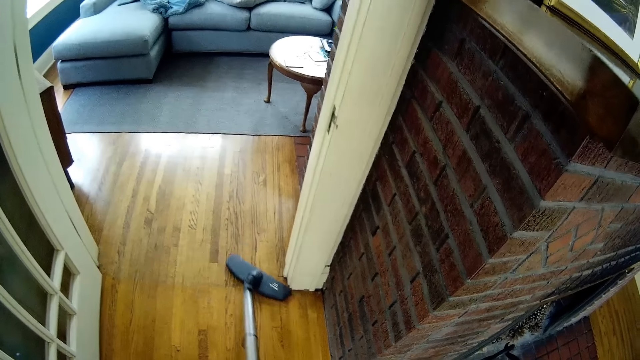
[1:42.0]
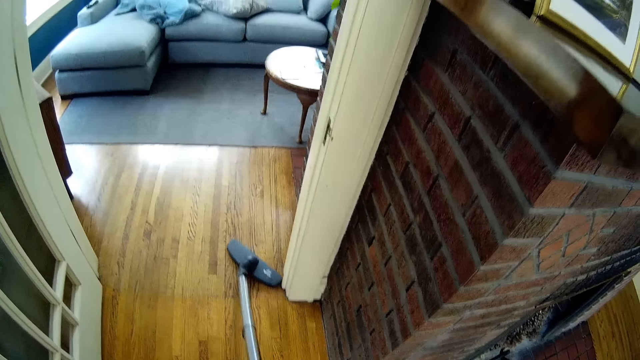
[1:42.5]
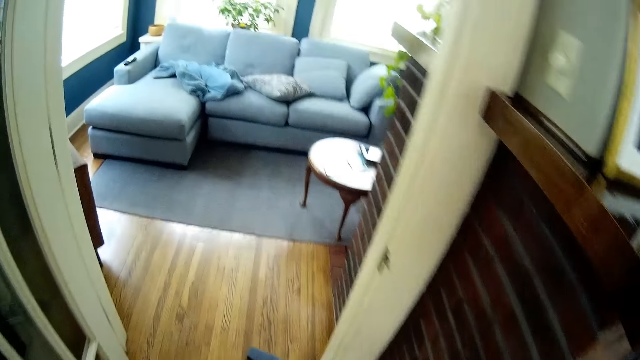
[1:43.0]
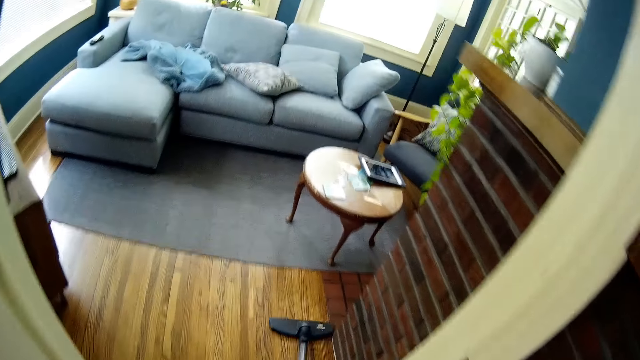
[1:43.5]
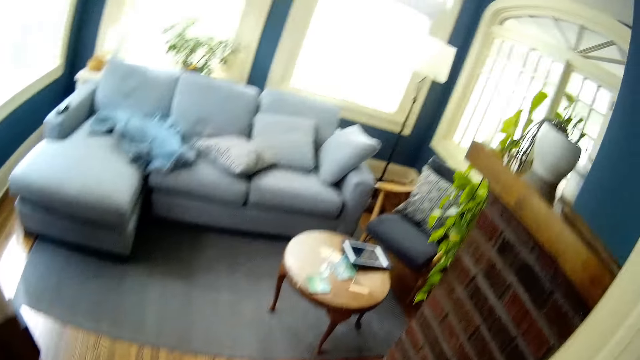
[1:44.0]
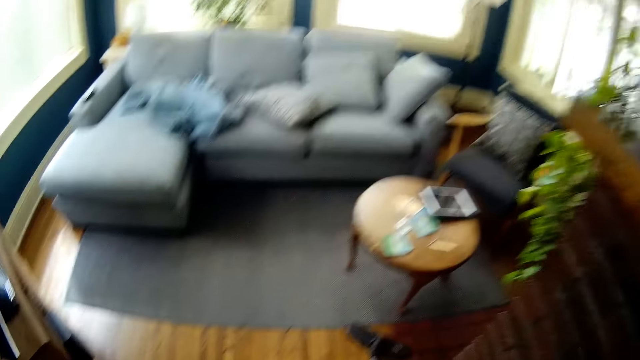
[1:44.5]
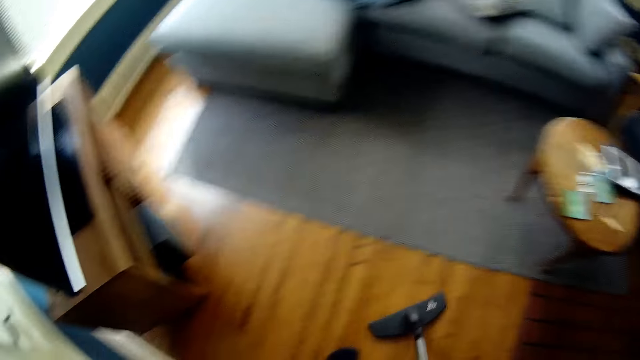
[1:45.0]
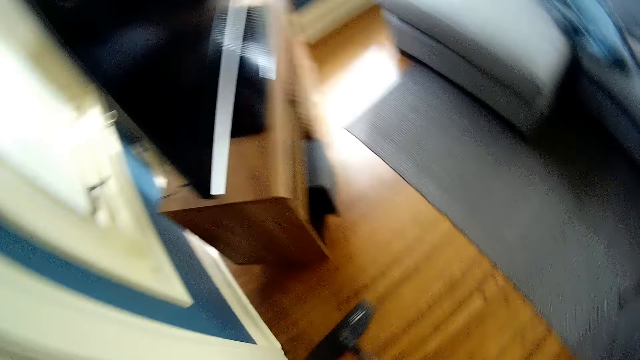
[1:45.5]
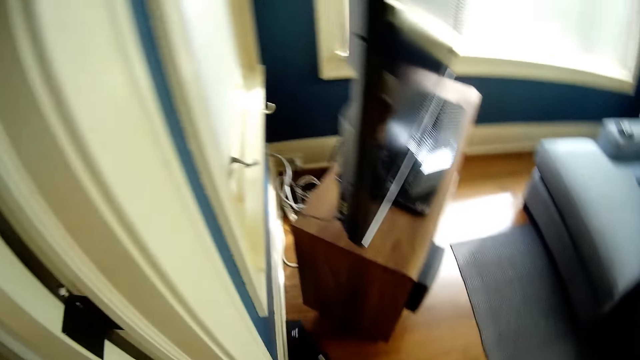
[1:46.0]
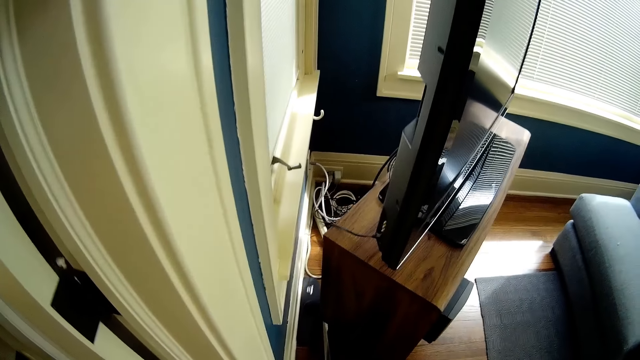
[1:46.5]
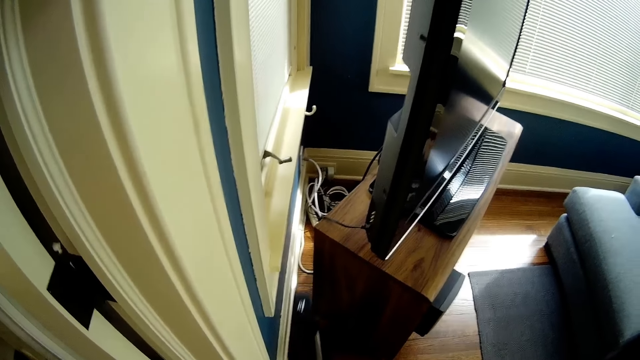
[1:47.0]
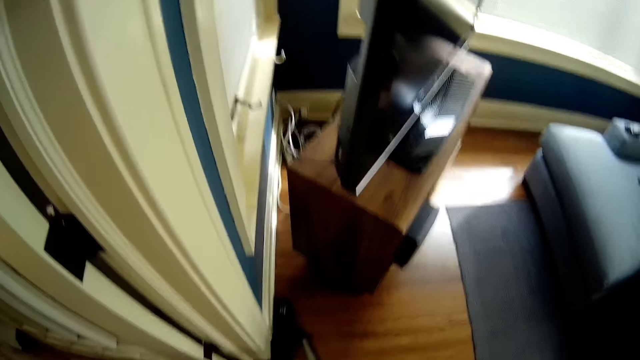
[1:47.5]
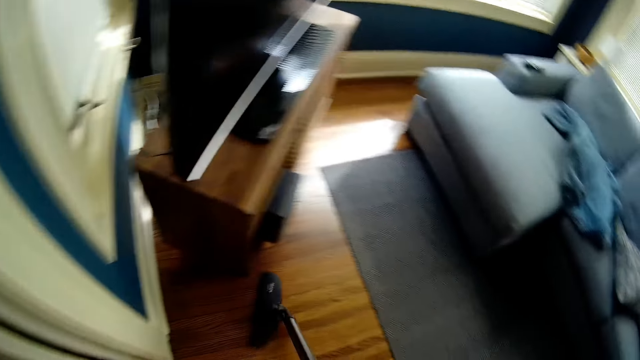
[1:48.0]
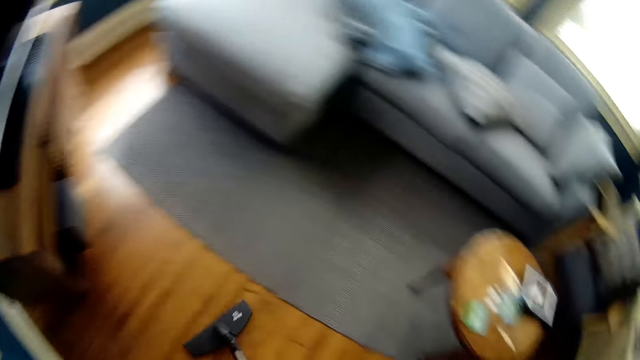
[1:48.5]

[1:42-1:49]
The camera wearer cleans the floor with a vacuum cleaner.

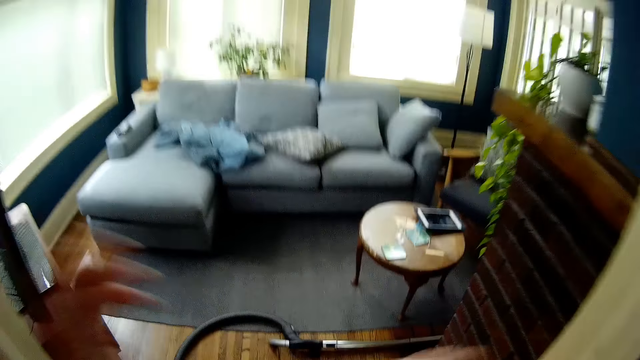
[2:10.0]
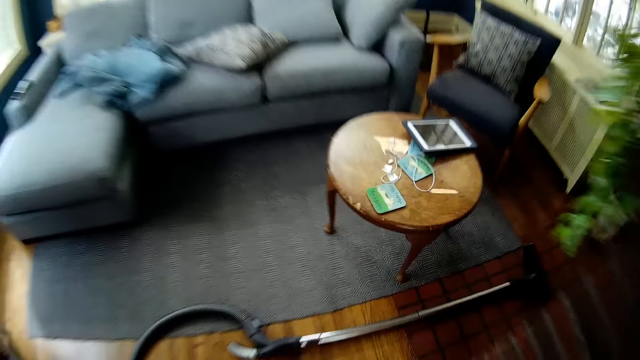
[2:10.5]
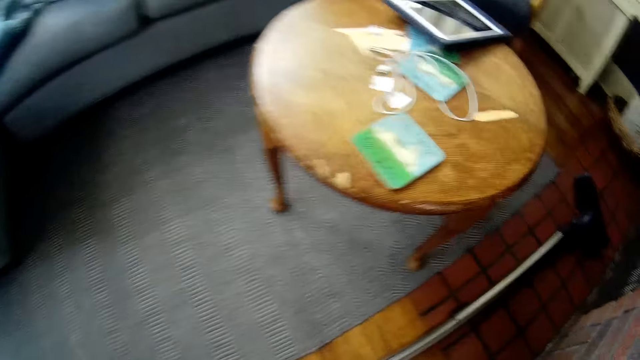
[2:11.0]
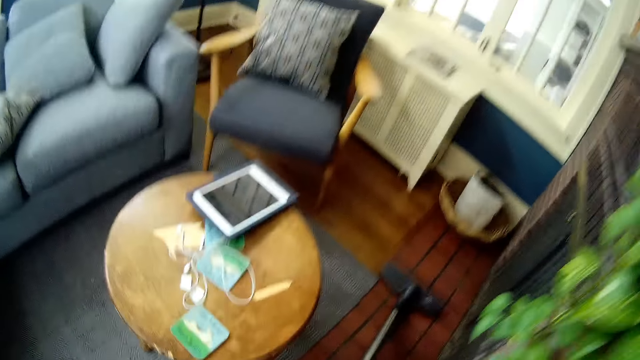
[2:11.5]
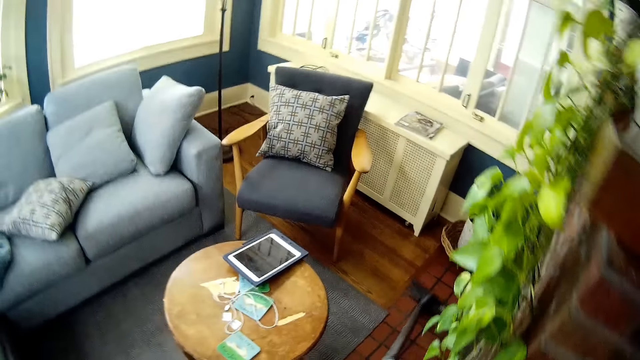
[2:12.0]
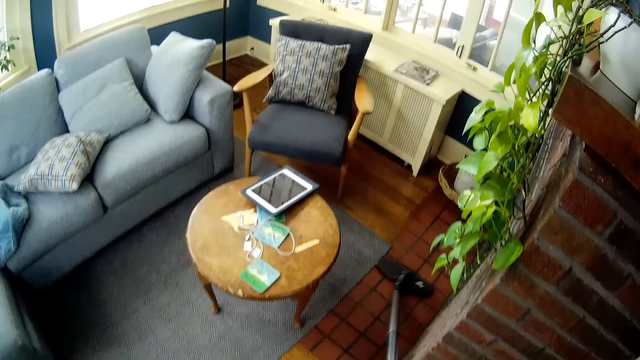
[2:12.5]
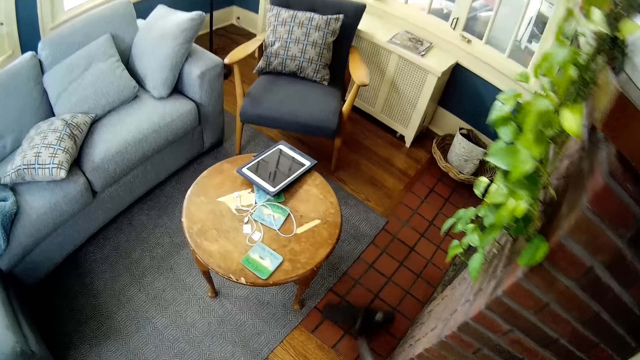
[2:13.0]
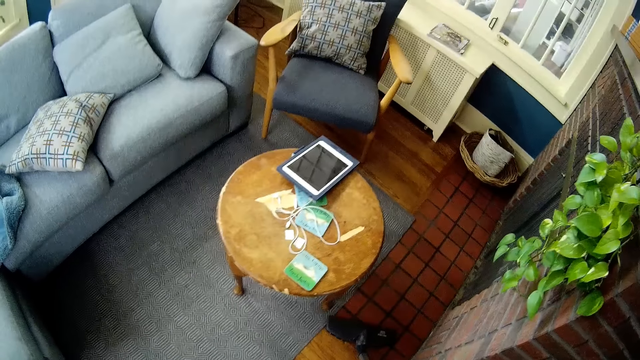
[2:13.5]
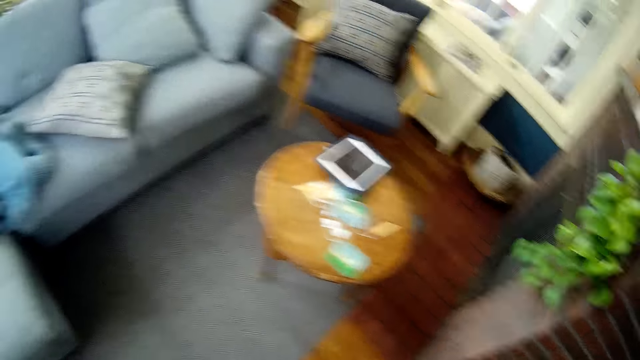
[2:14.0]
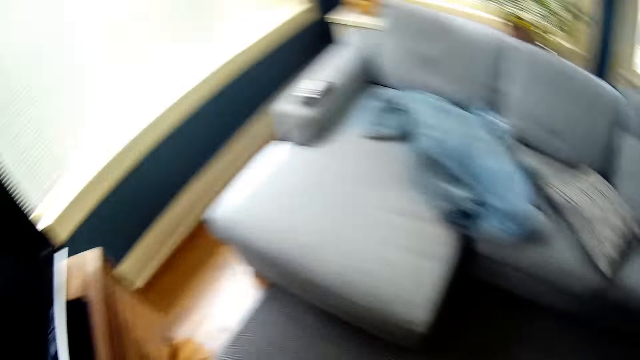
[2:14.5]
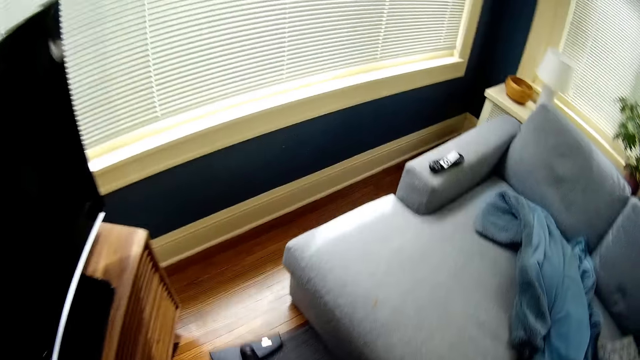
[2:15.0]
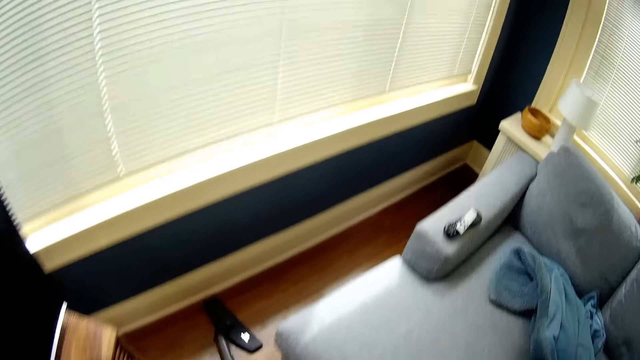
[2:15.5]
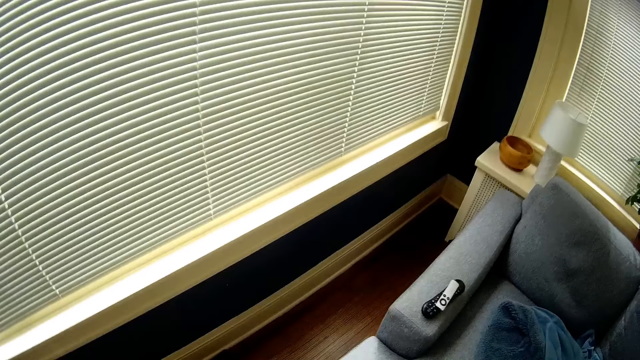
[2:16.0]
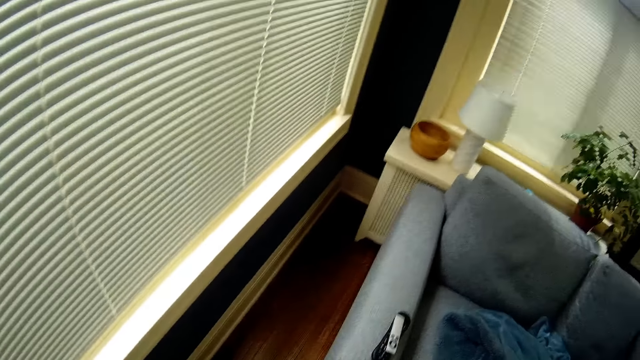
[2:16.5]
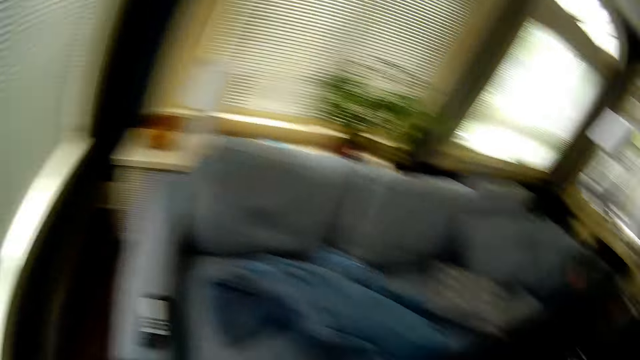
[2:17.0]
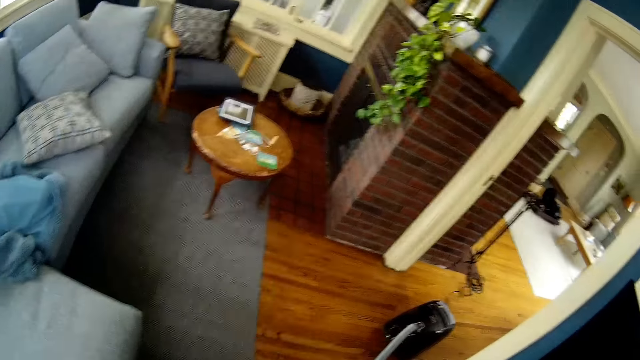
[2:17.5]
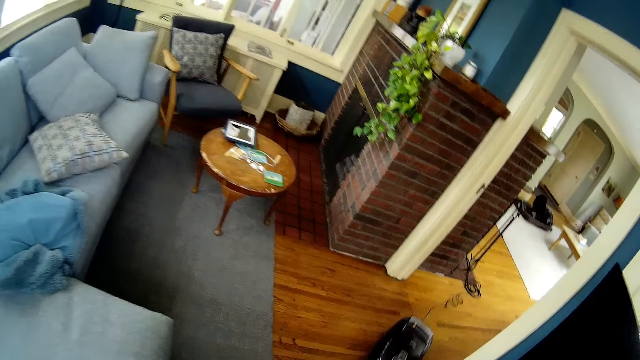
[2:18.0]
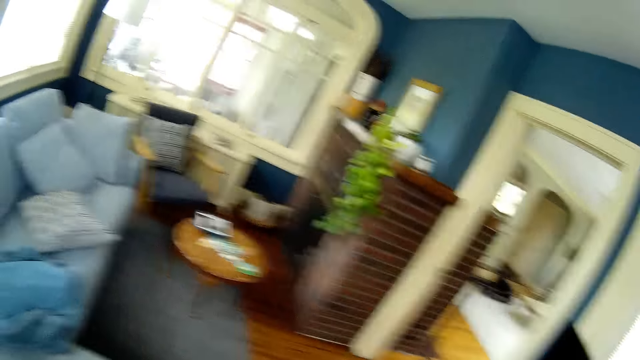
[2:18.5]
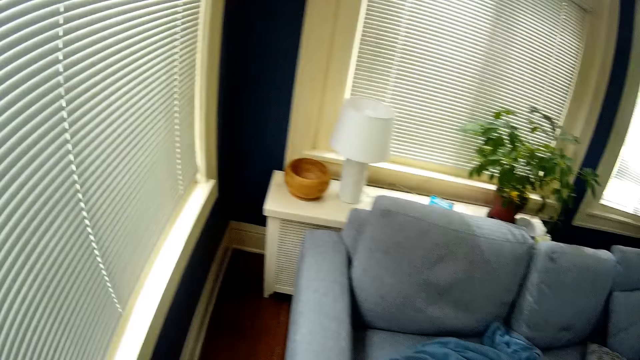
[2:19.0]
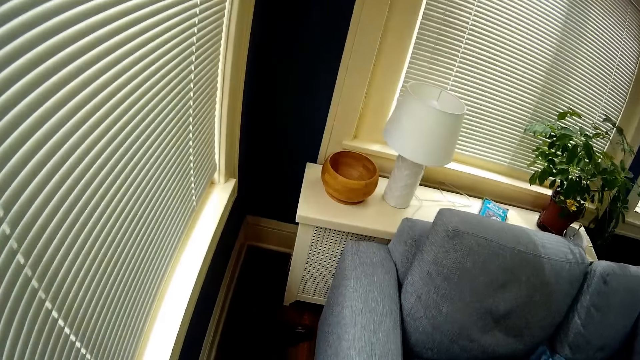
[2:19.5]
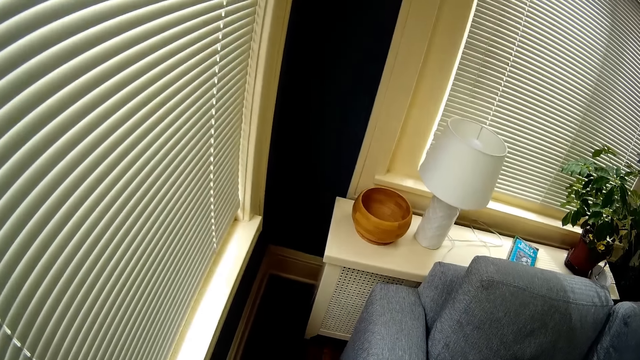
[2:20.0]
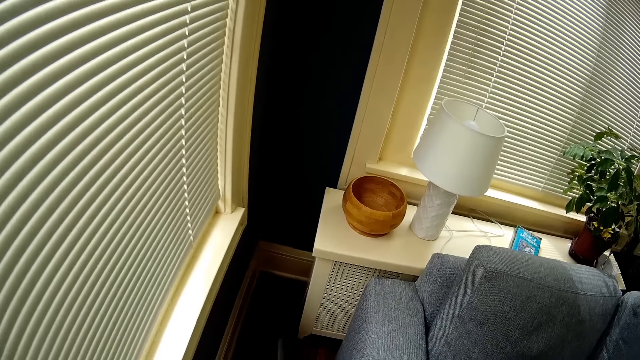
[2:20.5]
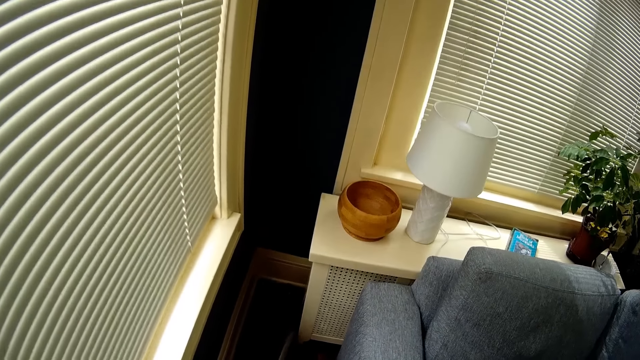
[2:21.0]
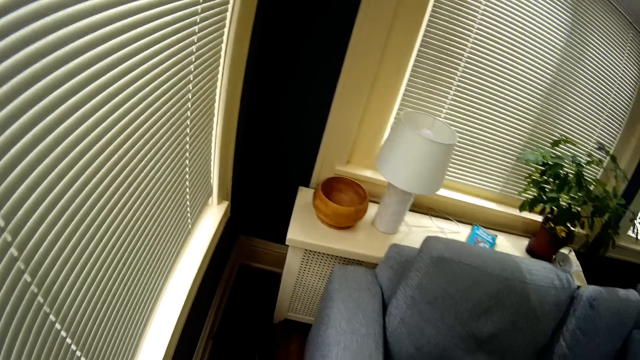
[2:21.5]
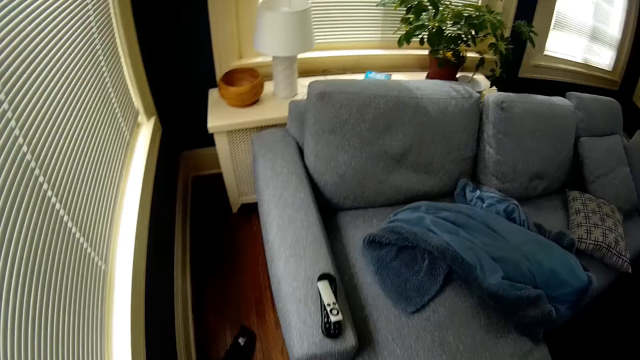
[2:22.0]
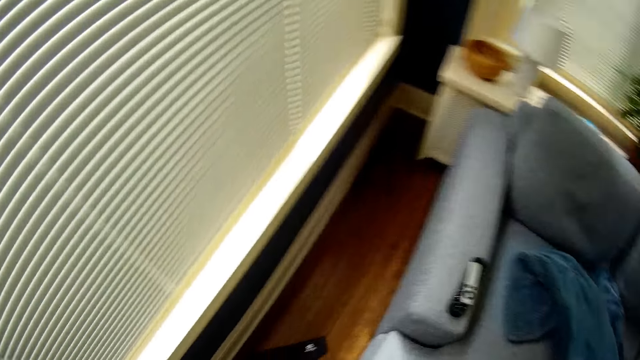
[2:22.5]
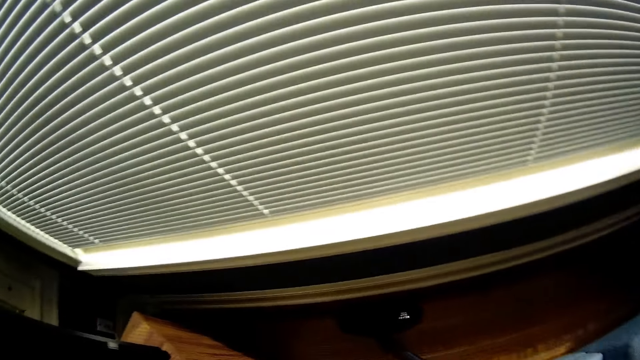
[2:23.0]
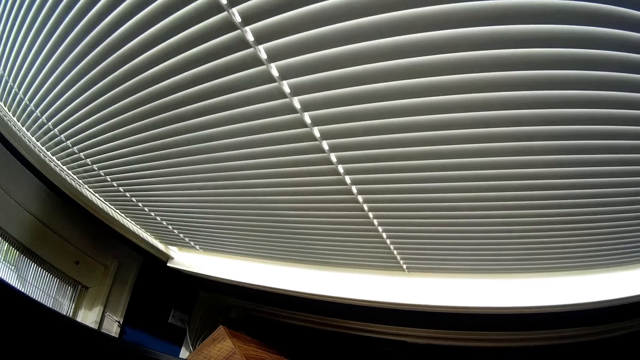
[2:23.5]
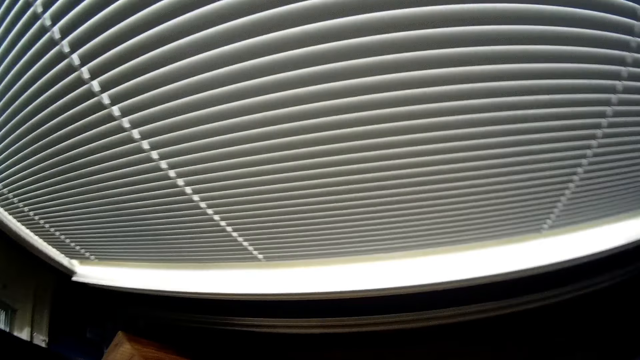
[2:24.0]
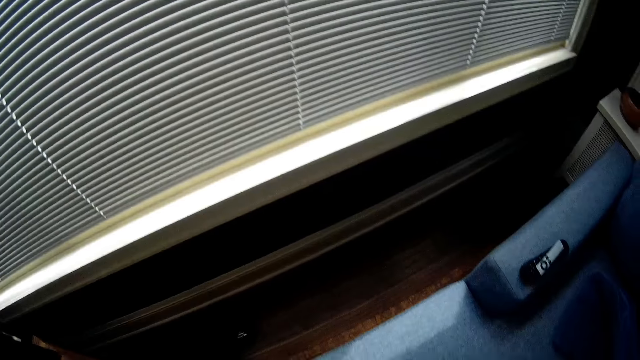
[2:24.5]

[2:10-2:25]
The camera wearer walks into a sitting room. He picks up the vacuum cleaner with his right hand. He vacuums the floor with the vacuum cleaner.
